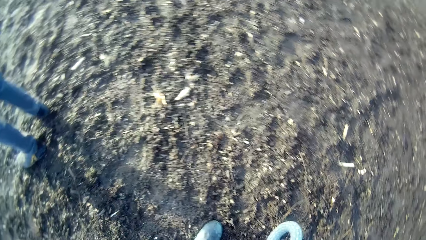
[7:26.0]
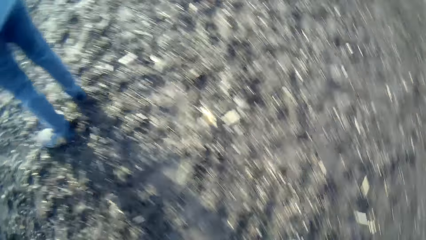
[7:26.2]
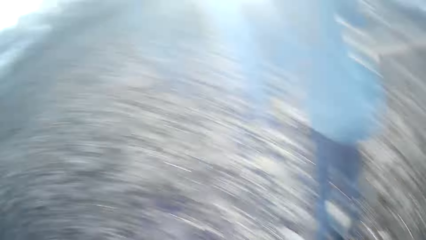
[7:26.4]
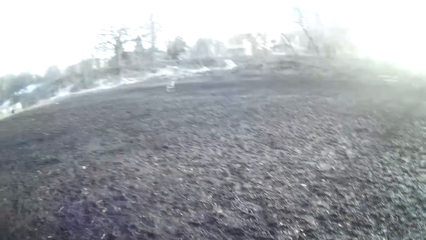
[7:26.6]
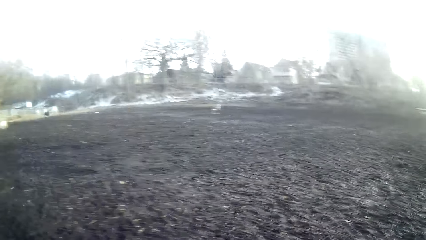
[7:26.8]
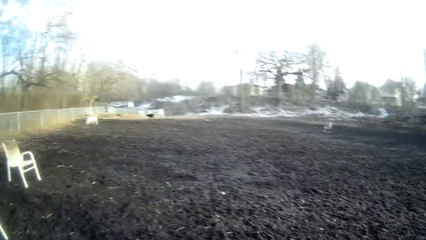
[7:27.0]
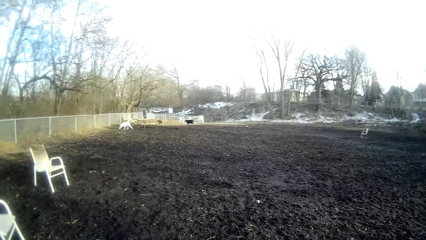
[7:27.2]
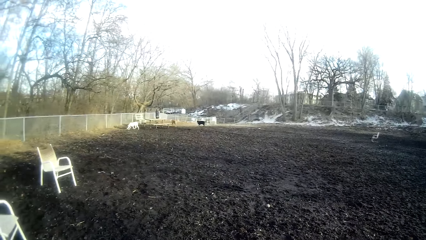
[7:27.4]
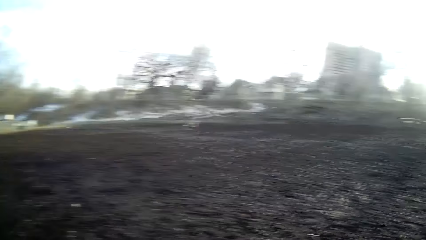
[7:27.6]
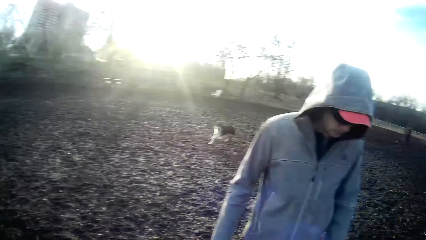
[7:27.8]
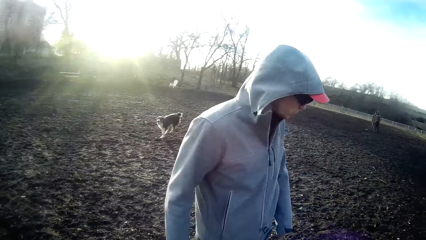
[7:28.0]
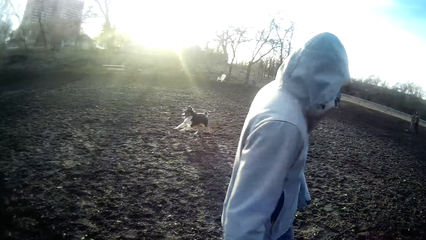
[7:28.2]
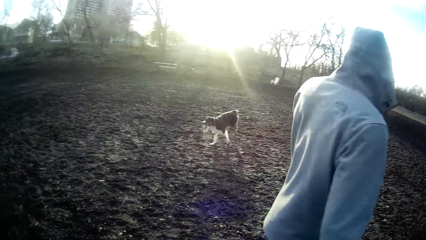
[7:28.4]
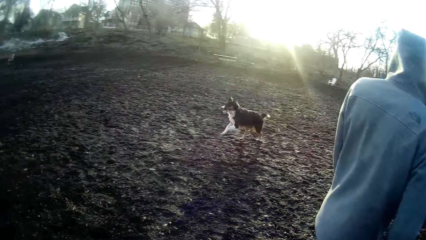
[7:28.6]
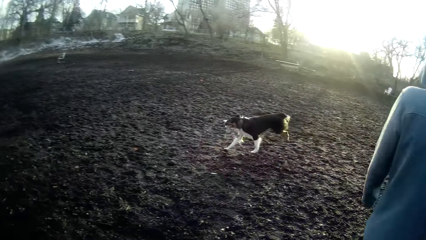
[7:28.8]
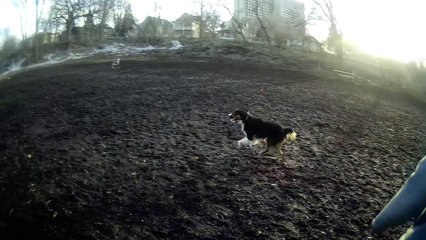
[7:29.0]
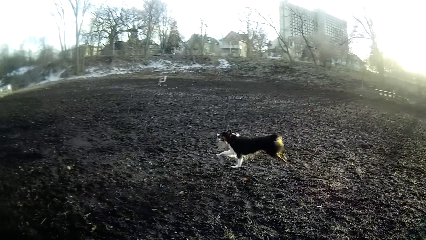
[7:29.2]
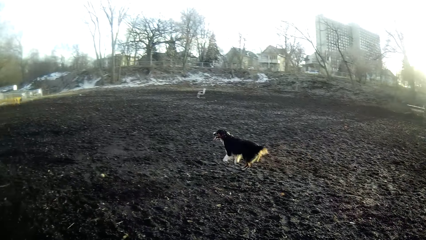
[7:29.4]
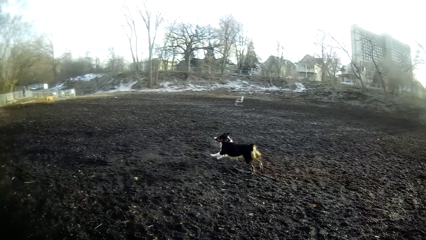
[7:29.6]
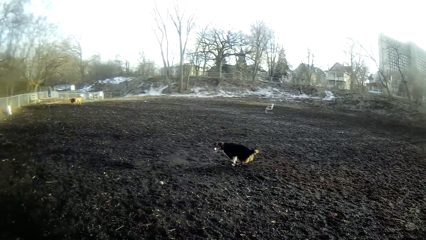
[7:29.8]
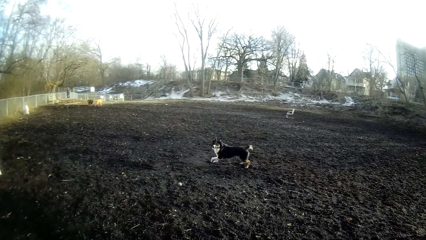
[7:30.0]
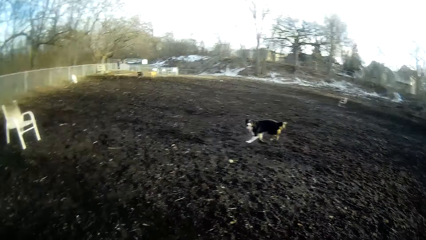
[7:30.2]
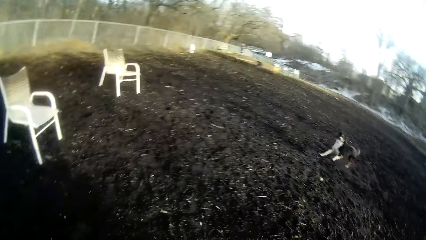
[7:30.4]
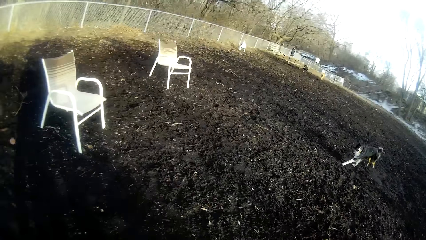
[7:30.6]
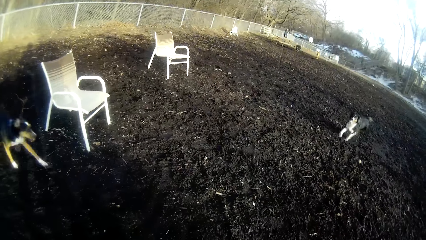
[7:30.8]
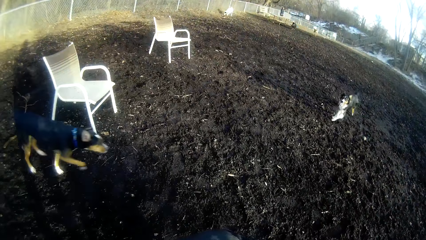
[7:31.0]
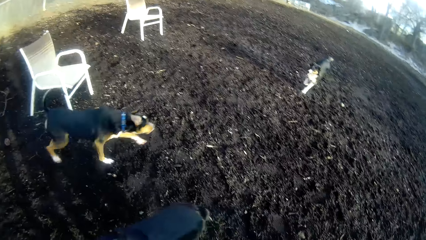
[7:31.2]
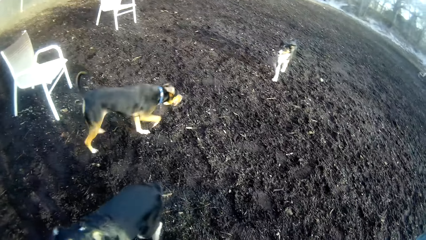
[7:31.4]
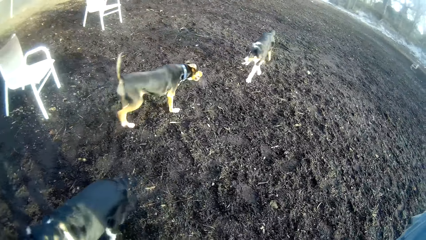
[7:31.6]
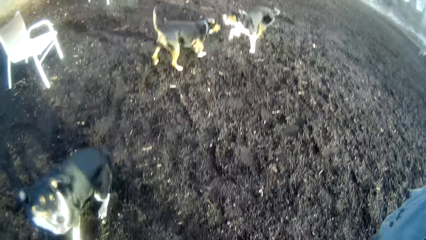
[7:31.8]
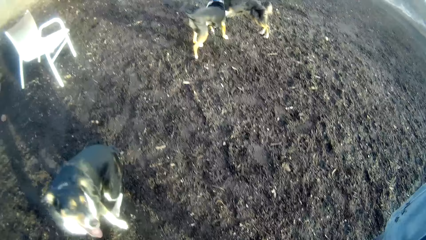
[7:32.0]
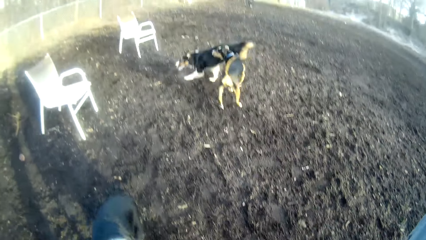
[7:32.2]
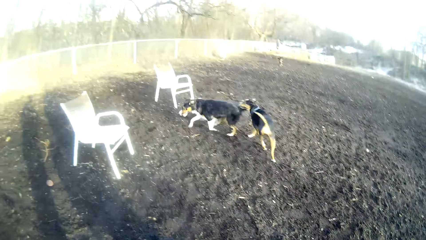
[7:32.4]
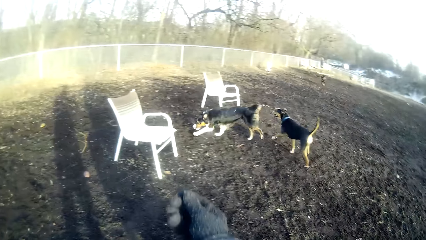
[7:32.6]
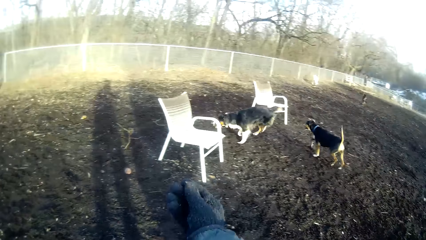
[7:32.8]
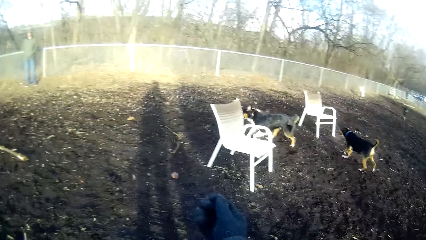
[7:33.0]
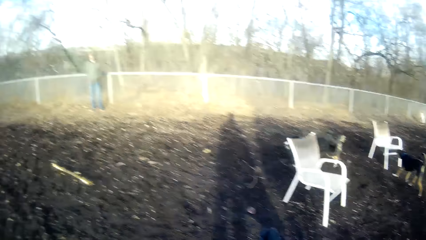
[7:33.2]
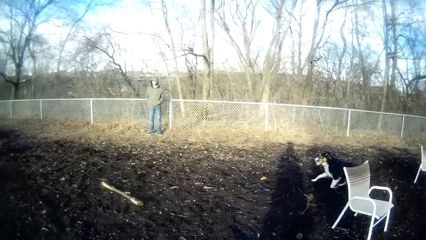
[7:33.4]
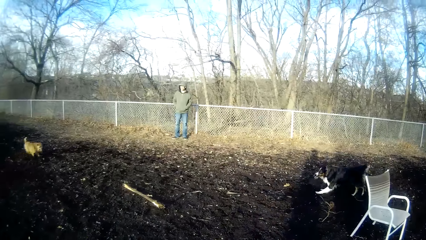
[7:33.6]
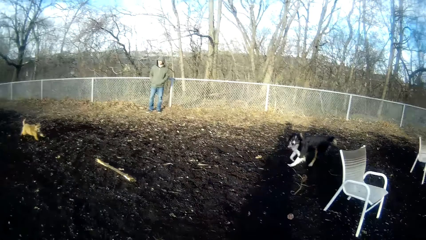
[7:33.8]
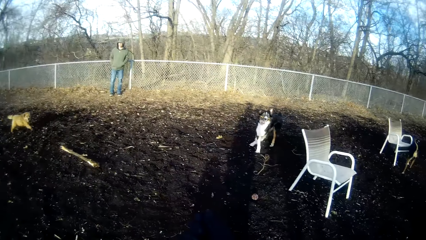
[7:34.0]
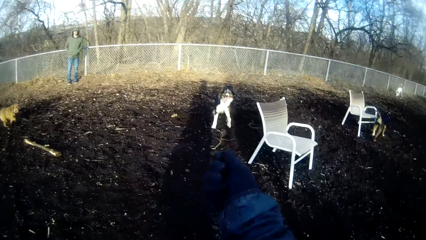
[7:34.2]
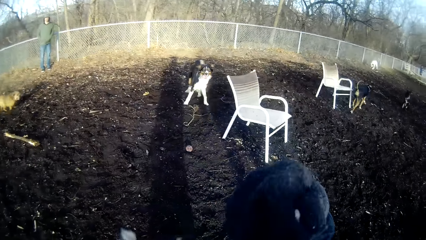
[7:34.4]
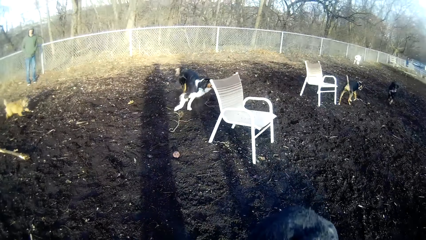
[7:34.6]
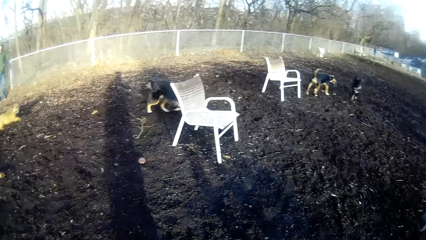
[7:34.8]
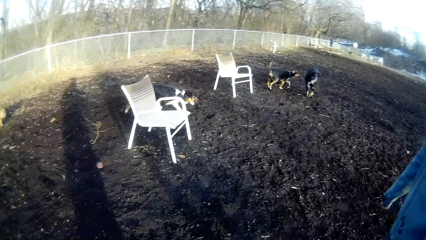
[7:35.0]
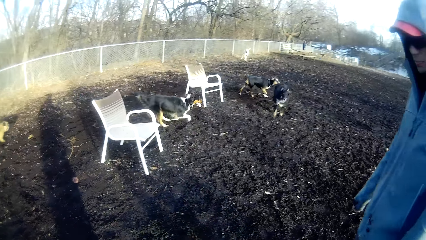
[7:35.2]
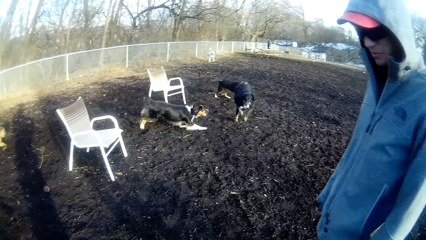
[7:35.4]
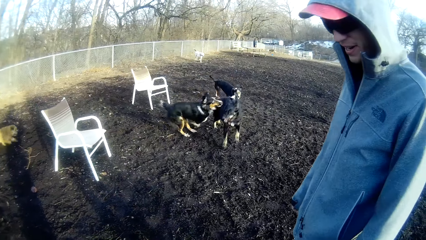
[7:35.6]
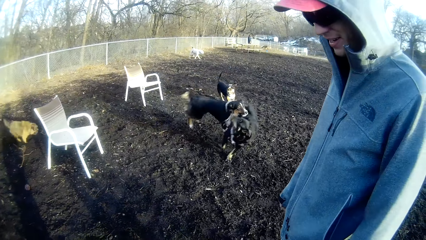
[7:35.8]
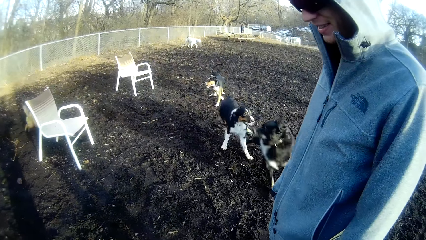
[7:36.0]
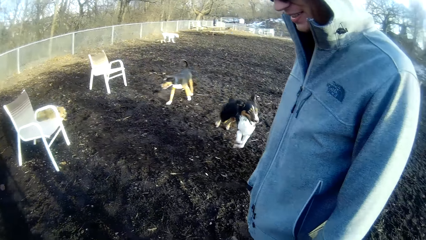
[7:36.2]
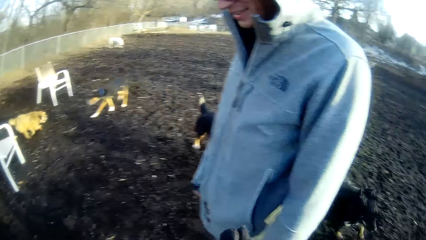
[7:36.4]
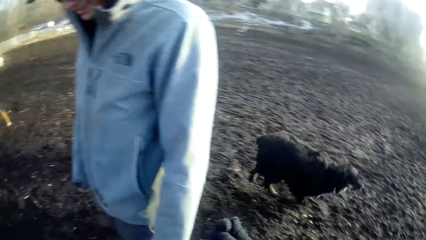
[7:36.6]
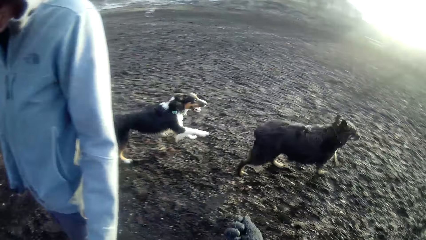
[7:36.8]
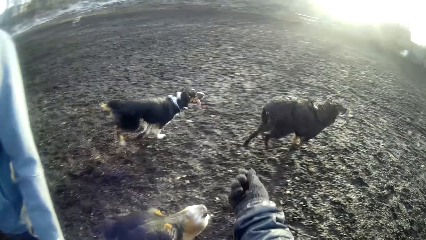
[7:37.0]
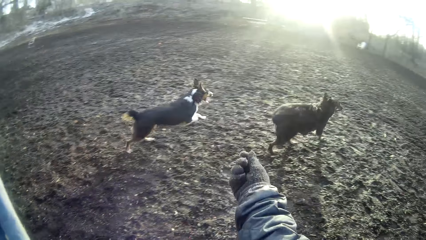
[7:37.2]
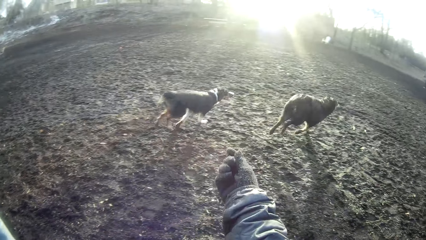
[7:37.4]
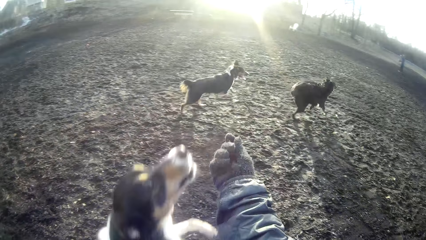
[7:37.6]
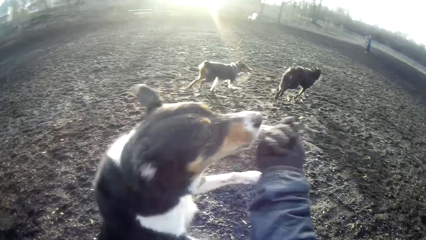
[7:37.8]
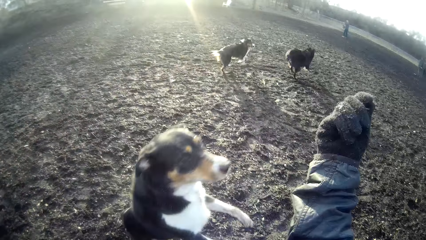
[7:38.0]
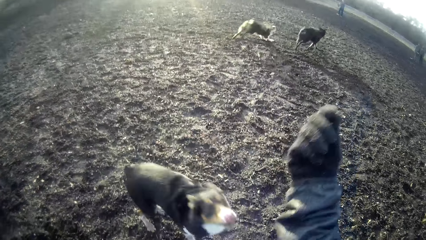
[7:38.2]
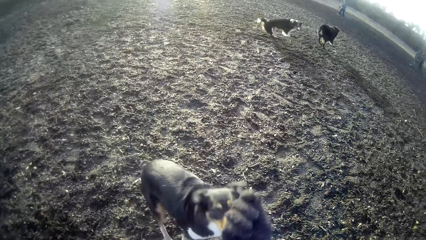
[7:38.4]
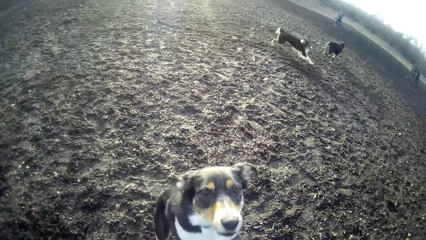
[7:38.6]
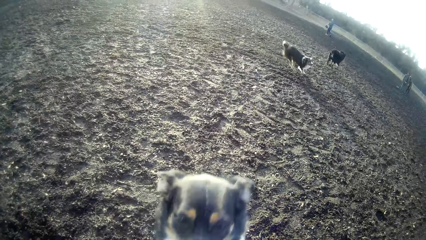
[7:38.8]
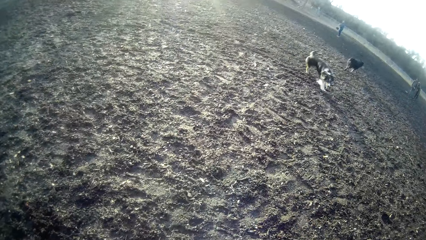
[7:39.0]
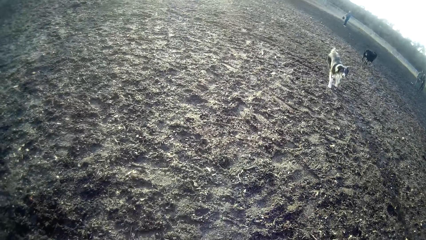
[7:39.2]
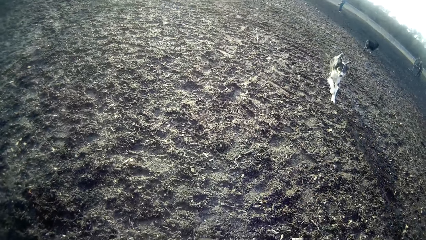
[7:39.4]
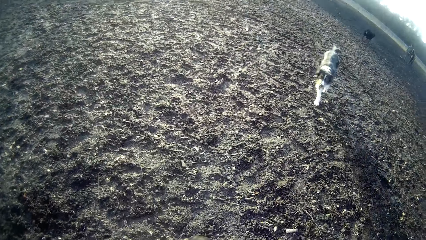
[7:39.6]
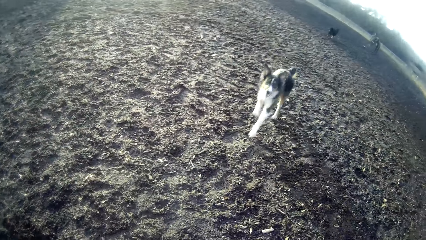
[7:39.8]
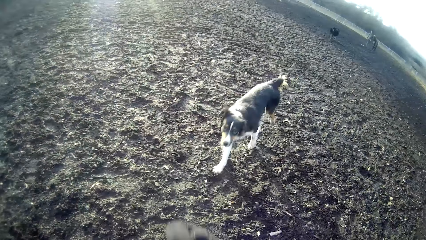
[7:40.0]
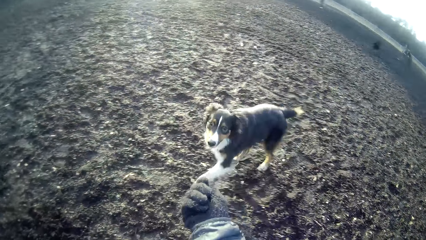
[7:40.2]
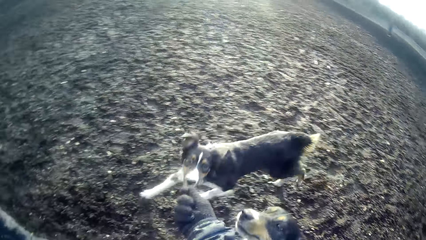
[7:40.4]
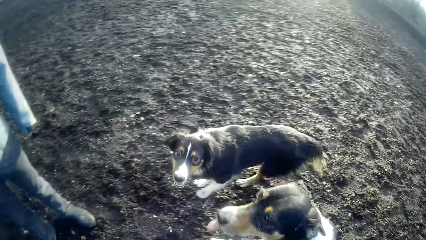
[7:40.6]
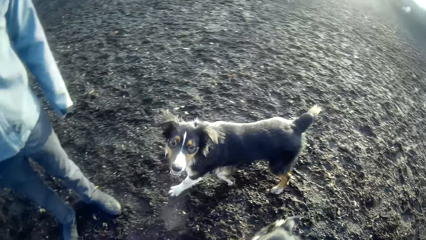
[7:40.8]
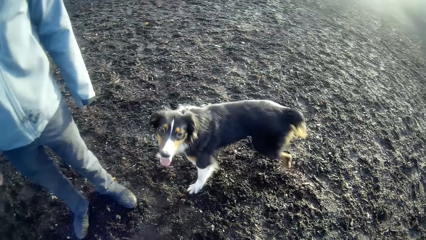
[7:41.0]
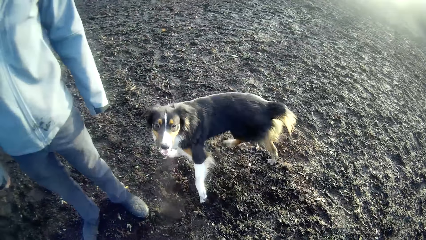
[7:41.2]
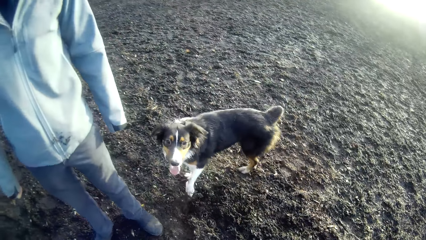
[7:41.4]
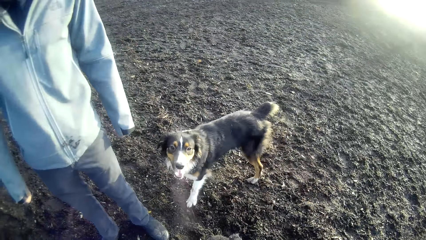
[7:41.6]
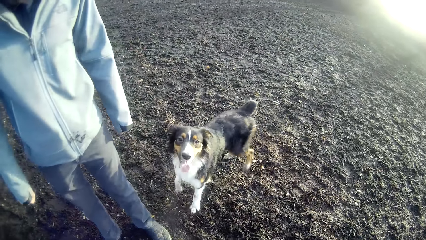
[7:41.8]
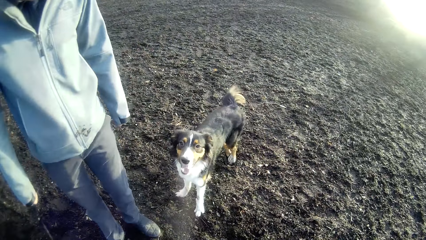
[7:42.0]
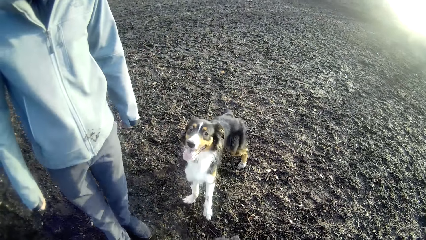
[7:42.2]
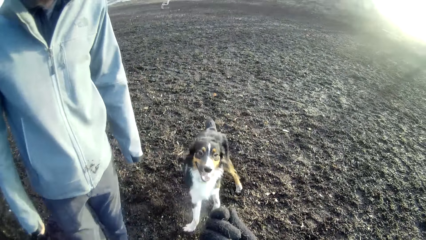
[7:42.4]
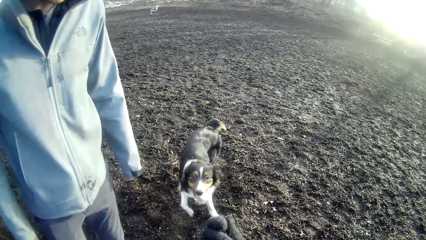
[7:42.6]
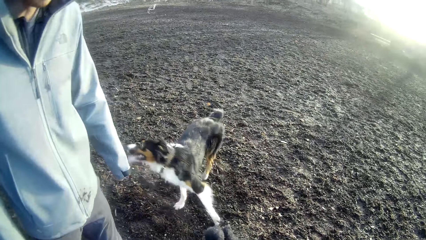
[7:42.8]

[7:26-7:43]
The camera wearer looks around. He looks at the dogs. He makes a hand gesture with his right hand. He talks to a man. He looks at the dogs. He feeds the dog dog food with his right hand. He makes a hand gesture towards another dog on the field with his right hand.
